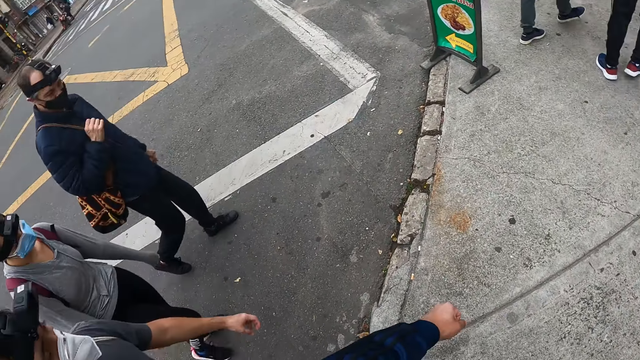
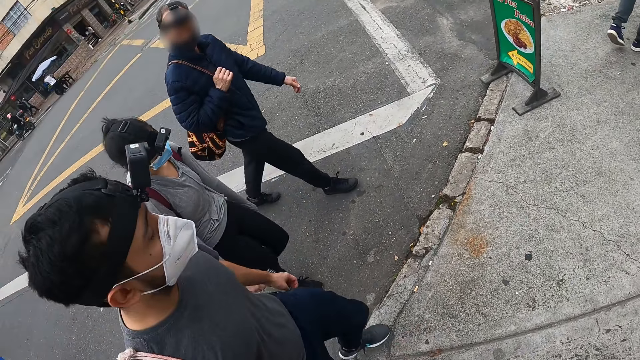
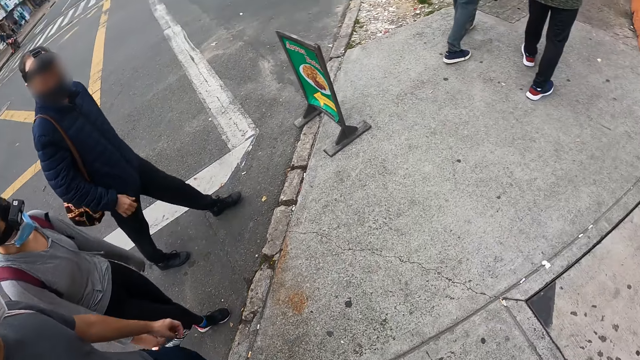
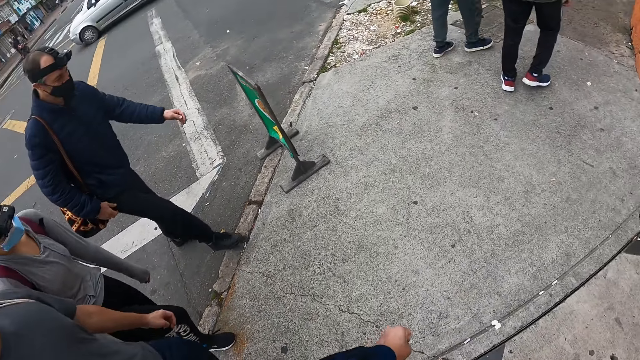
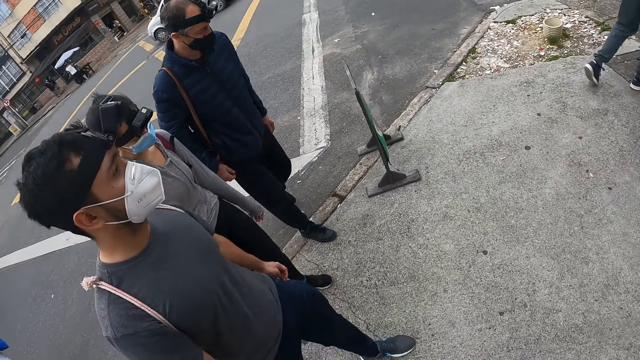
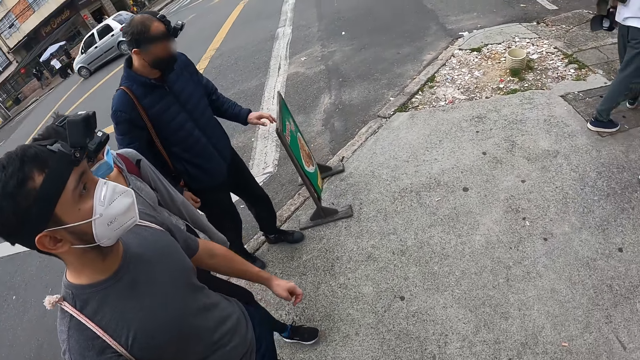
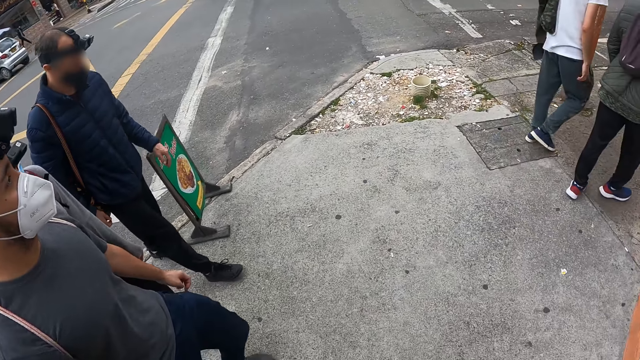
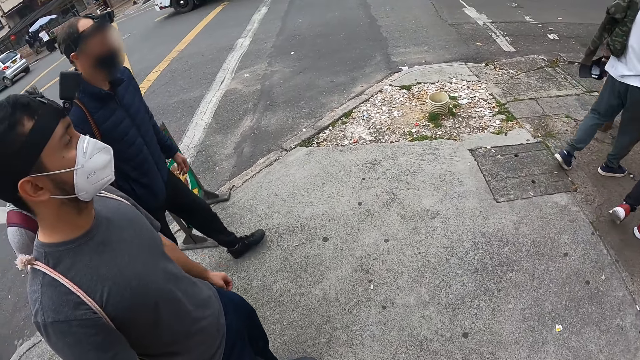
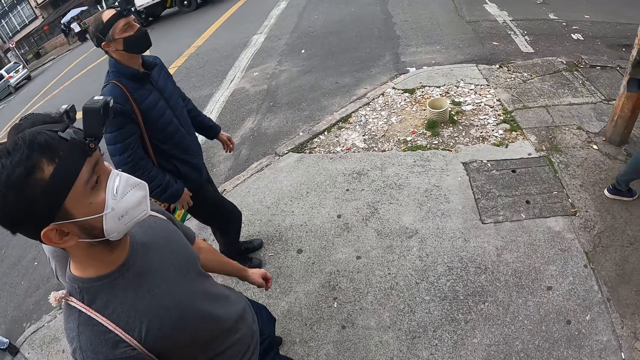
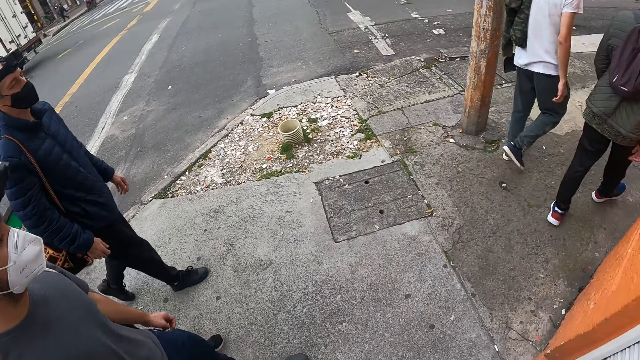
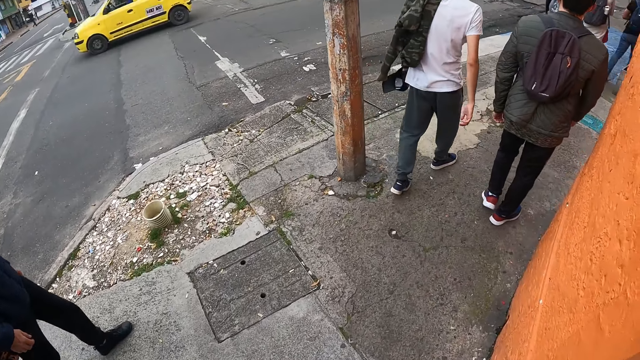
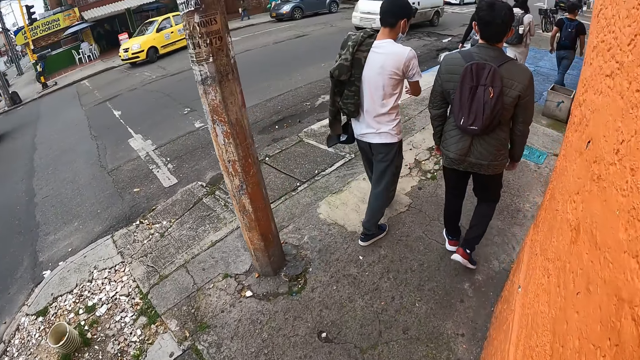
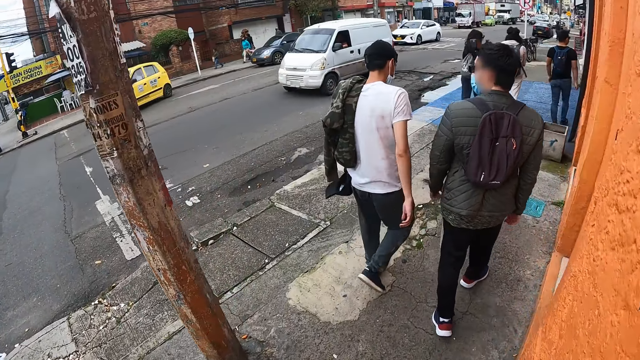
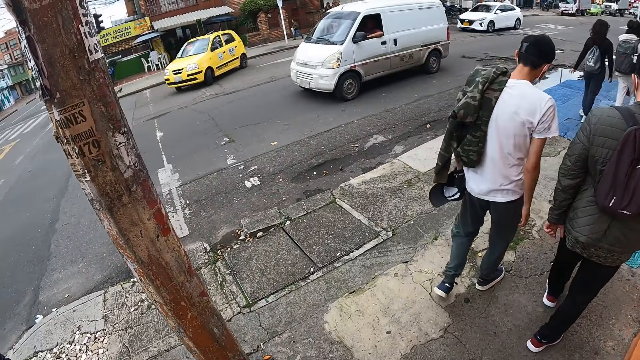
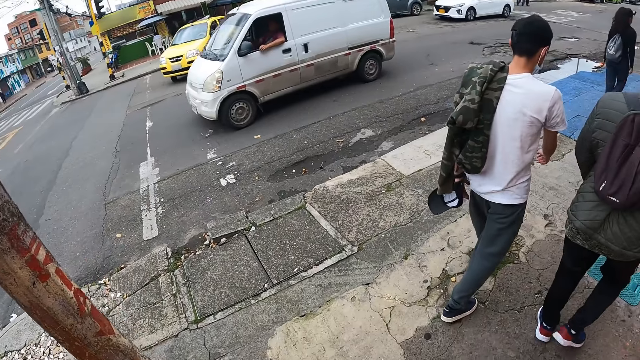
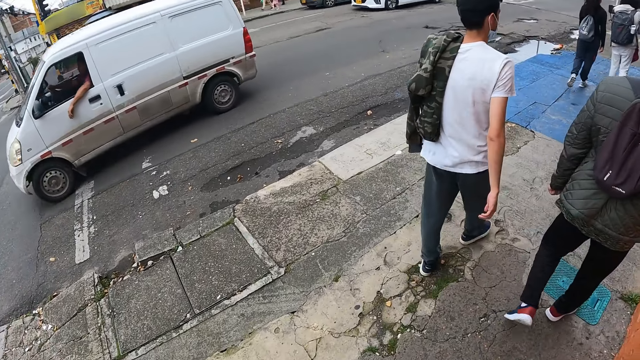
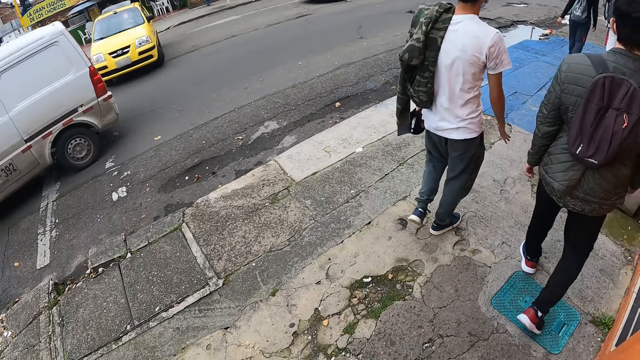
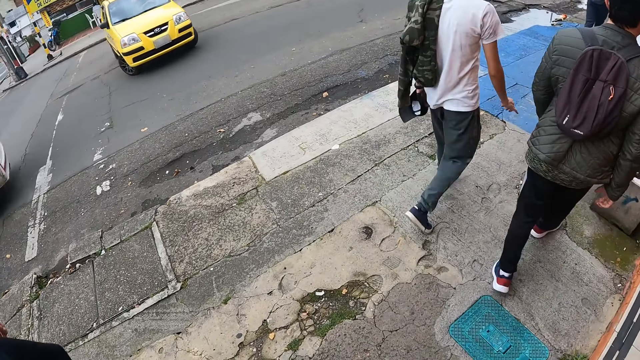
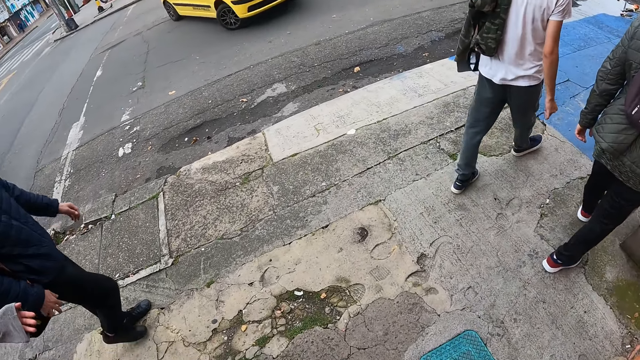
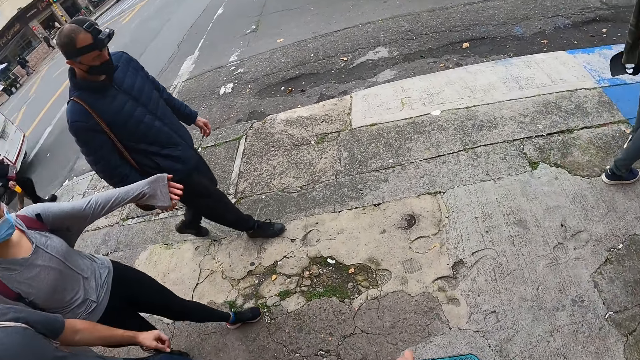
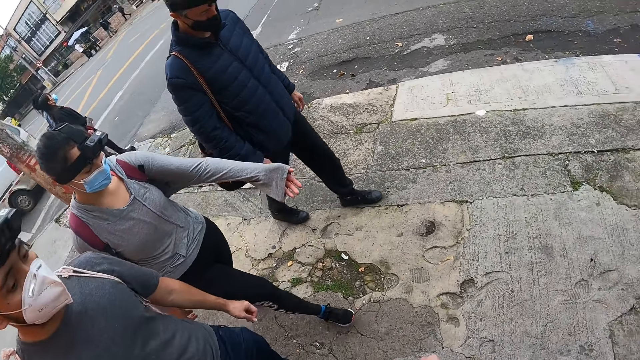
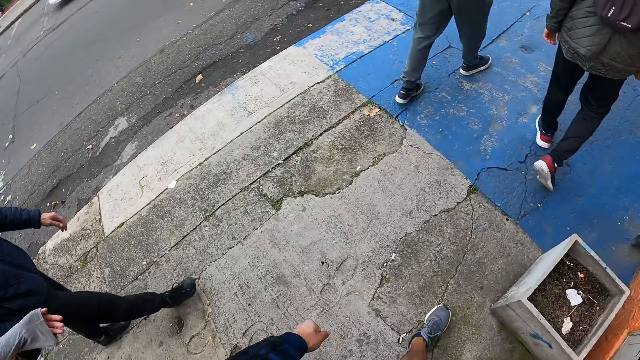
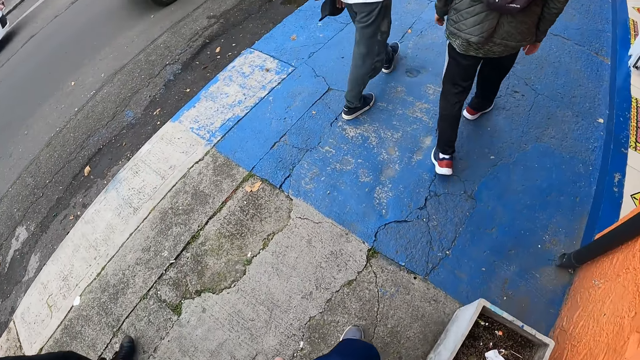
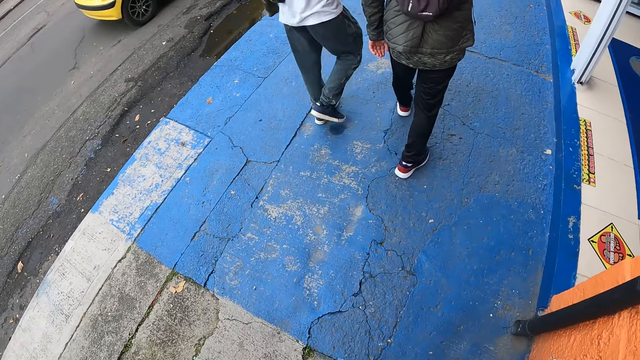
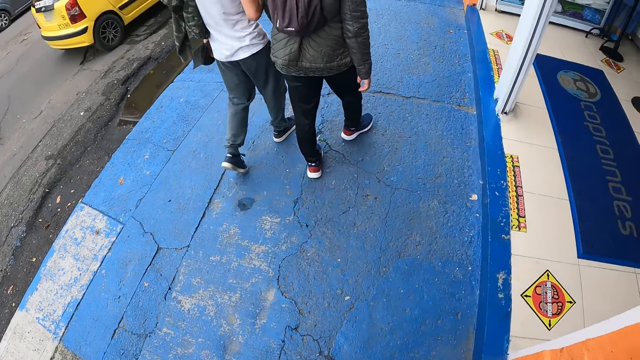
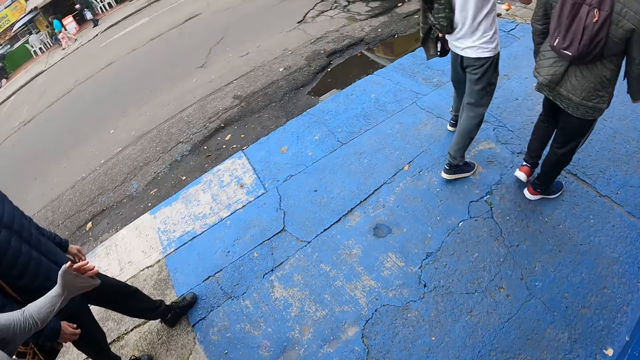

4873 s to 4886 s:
The camera wearer walks along a path. A man touches a sign post. Another man walks around. A third man walks around. The camera wearer looks around. A lady spreads a hand. A man interacts with a woman.

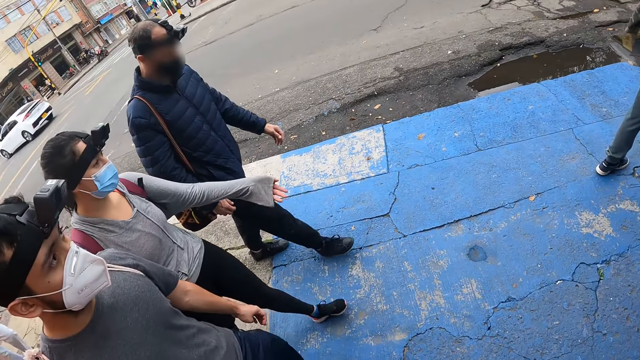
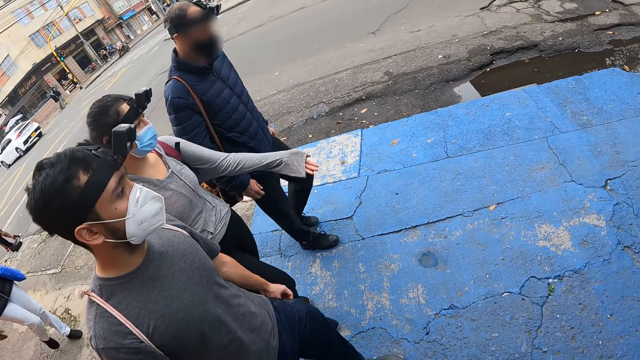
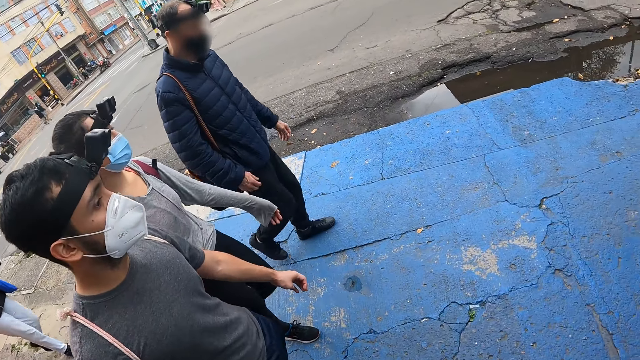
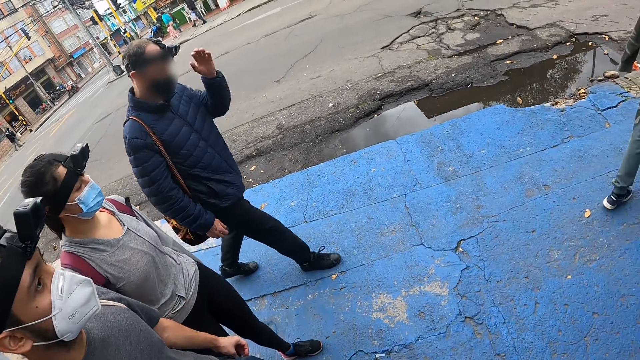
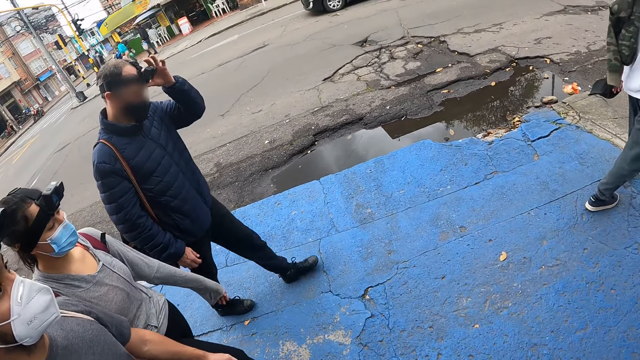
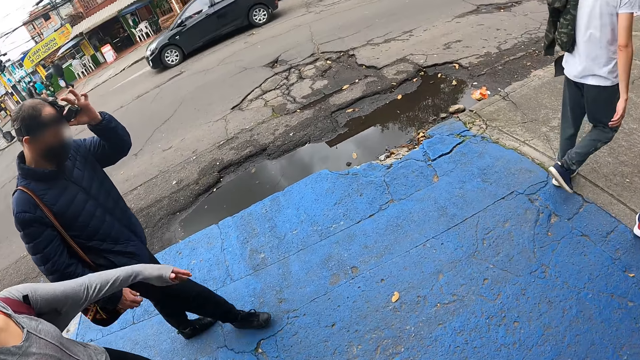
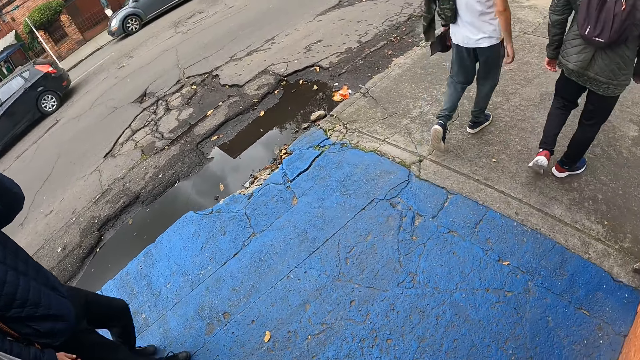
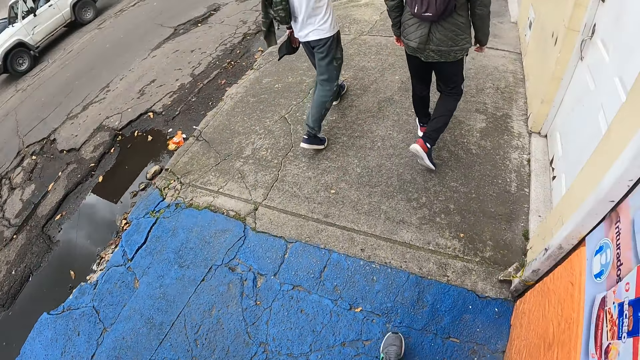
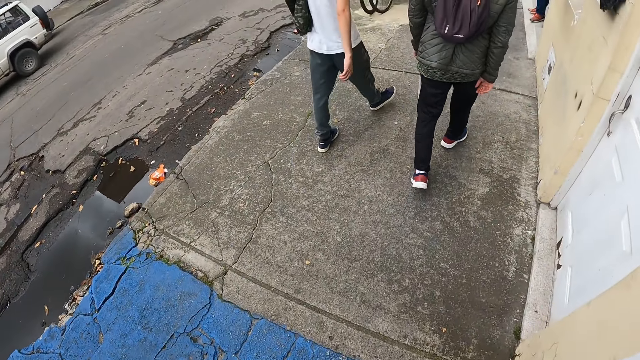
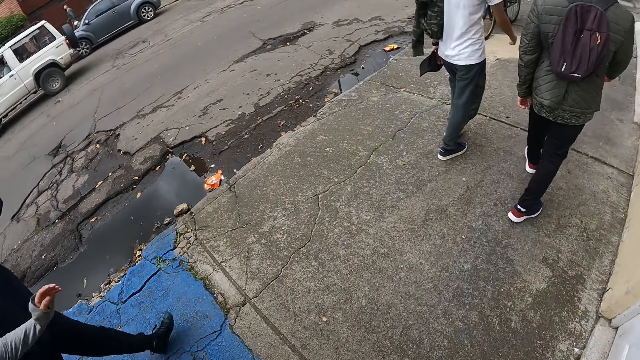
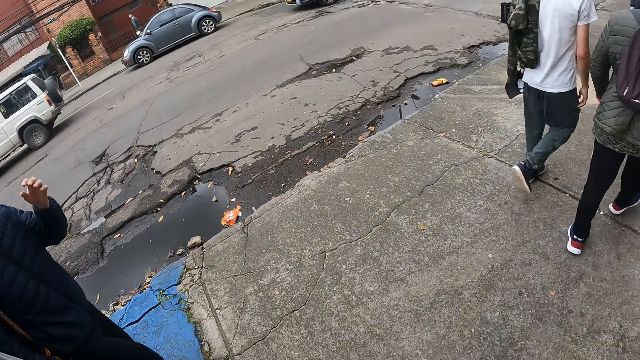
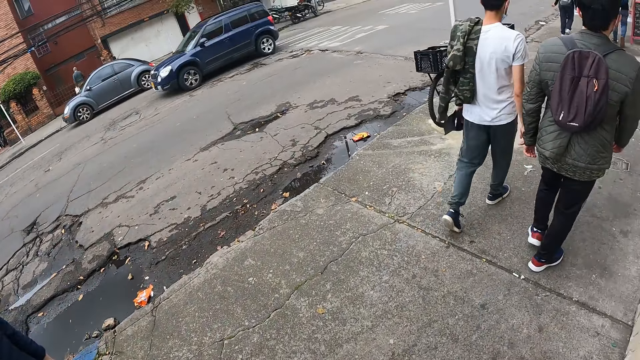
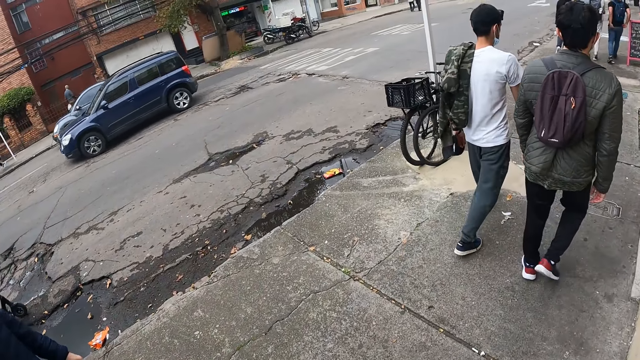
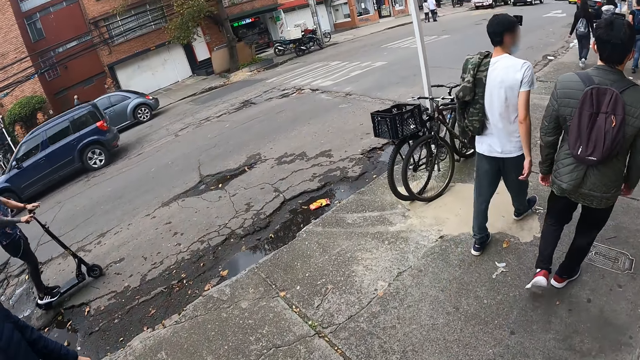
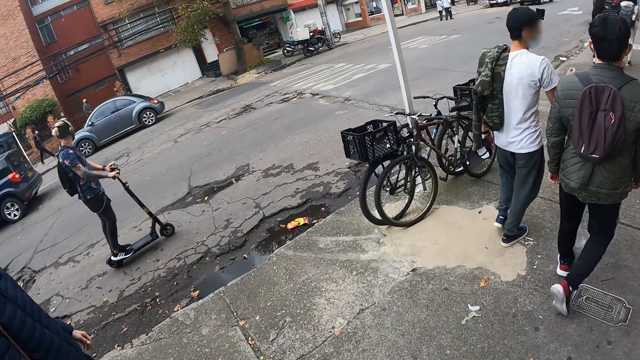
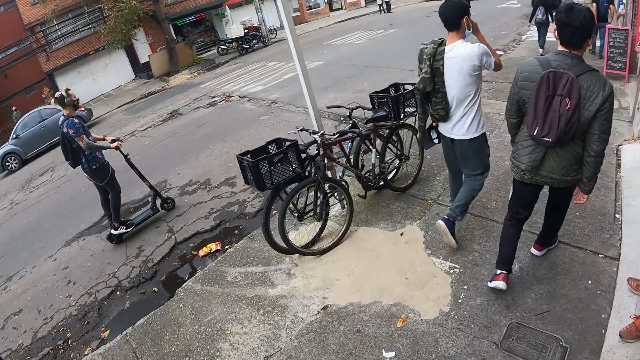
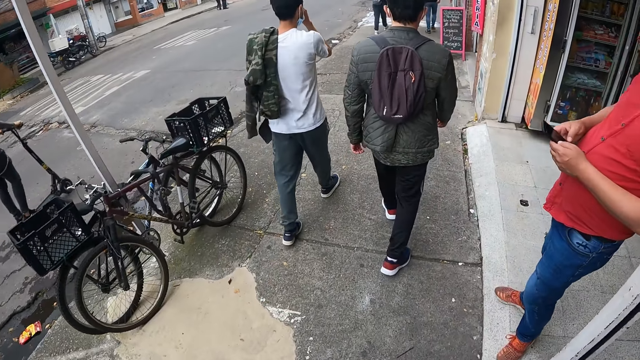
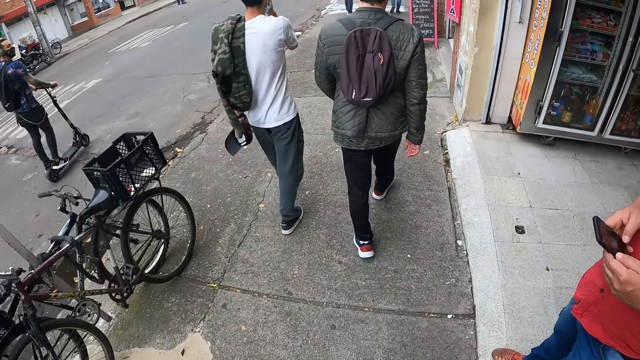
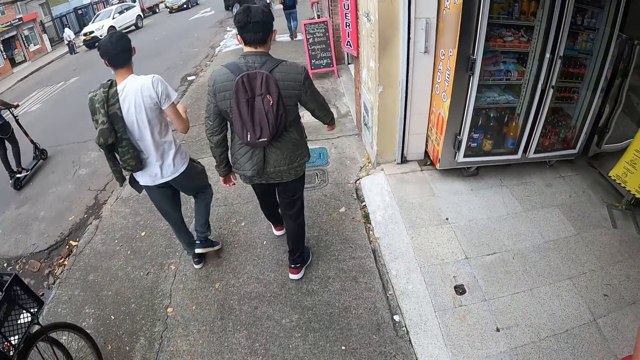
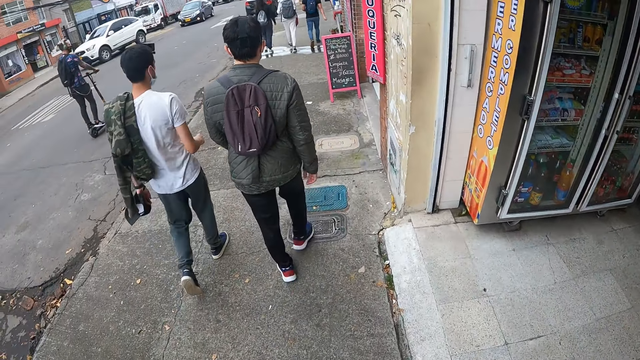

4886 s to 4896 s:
A man adjusts a camera on his head with his left hand. A lady sways a hand. Another man rides a scooter. Another man touches a face mask. Another man operates a phone.
